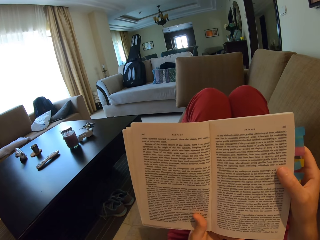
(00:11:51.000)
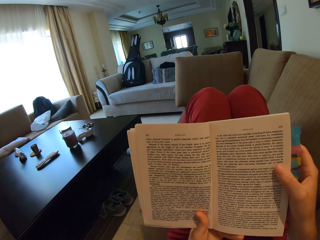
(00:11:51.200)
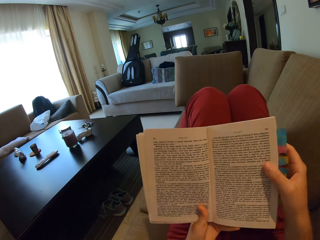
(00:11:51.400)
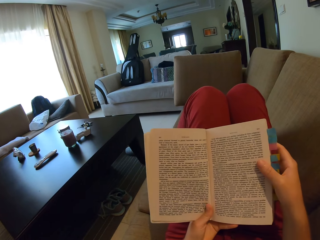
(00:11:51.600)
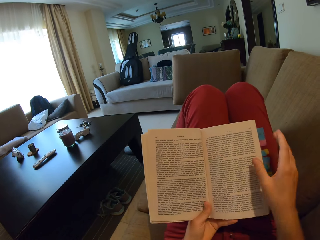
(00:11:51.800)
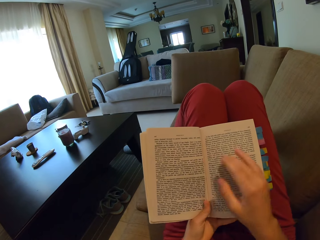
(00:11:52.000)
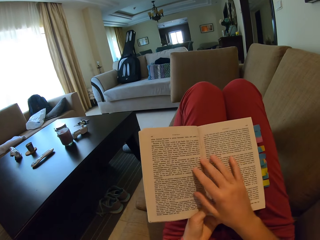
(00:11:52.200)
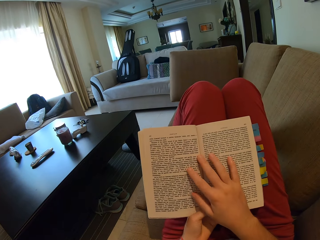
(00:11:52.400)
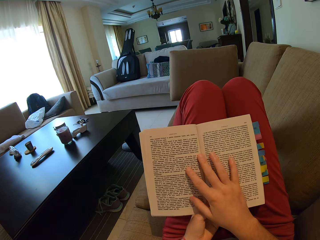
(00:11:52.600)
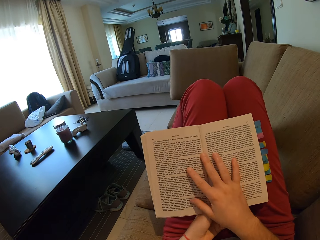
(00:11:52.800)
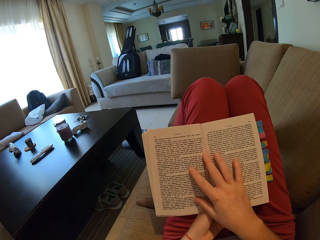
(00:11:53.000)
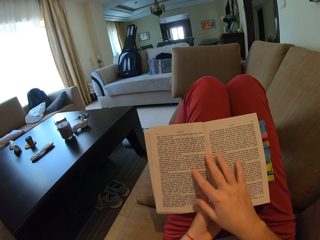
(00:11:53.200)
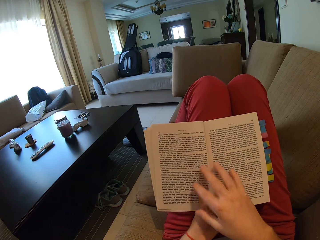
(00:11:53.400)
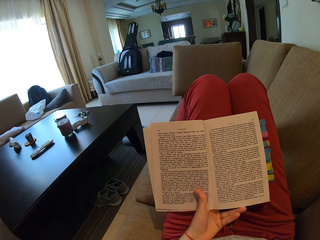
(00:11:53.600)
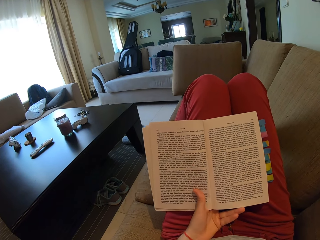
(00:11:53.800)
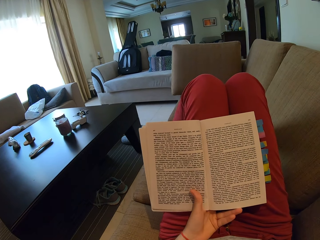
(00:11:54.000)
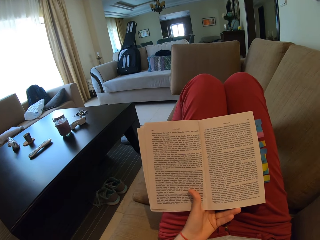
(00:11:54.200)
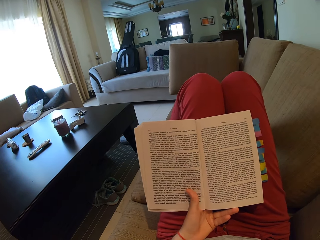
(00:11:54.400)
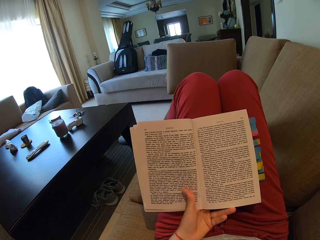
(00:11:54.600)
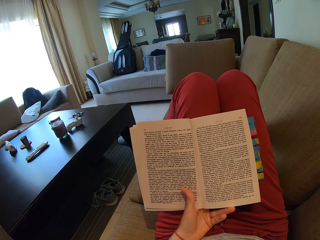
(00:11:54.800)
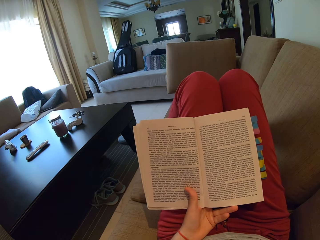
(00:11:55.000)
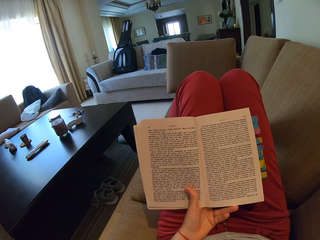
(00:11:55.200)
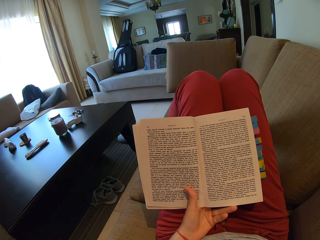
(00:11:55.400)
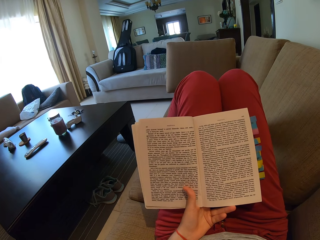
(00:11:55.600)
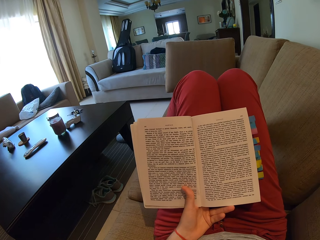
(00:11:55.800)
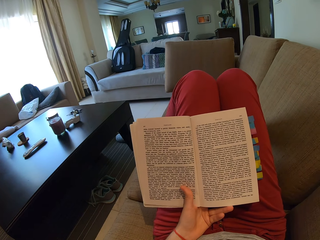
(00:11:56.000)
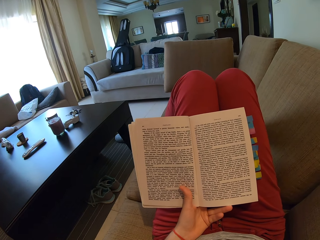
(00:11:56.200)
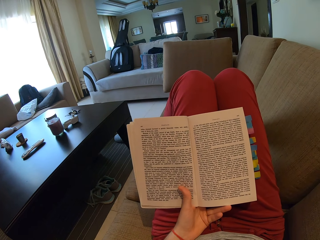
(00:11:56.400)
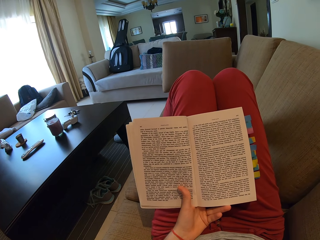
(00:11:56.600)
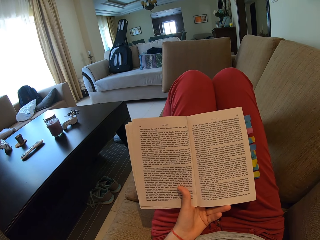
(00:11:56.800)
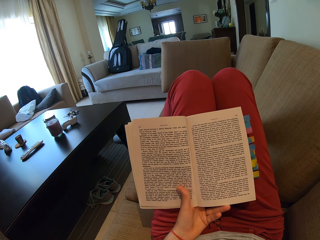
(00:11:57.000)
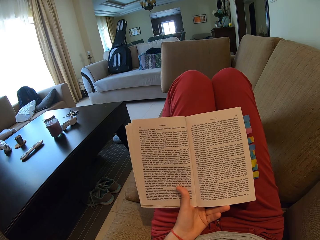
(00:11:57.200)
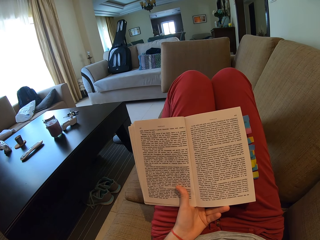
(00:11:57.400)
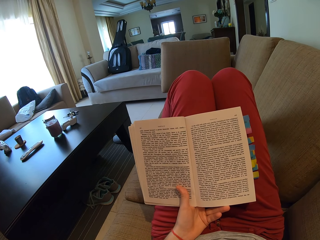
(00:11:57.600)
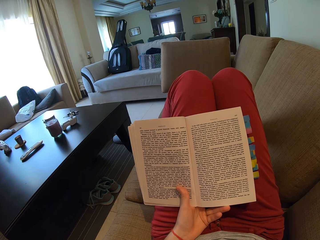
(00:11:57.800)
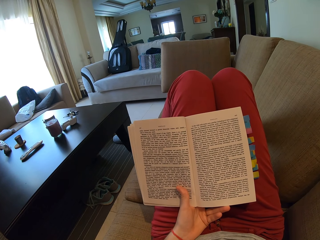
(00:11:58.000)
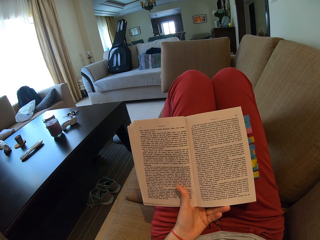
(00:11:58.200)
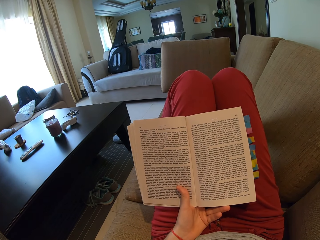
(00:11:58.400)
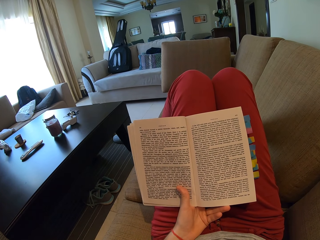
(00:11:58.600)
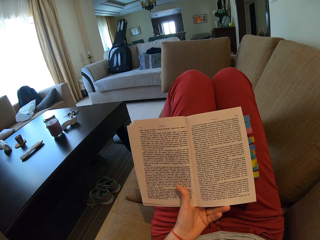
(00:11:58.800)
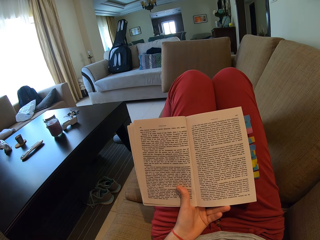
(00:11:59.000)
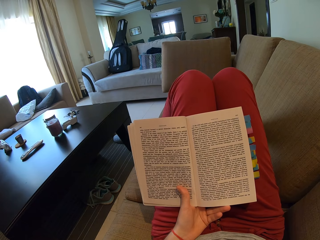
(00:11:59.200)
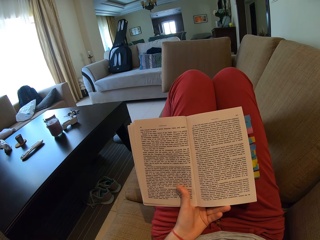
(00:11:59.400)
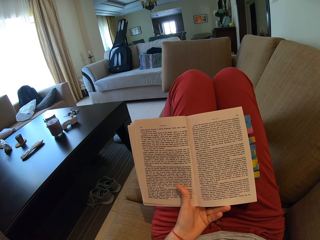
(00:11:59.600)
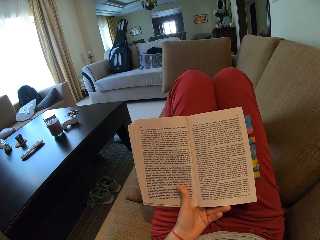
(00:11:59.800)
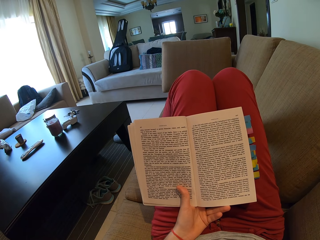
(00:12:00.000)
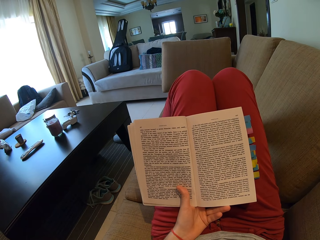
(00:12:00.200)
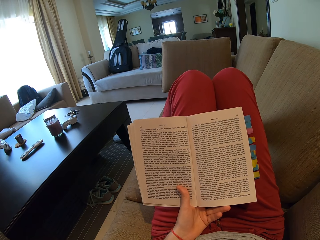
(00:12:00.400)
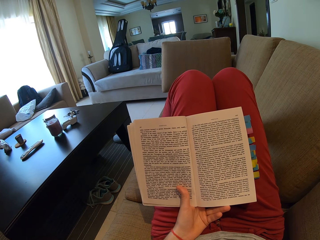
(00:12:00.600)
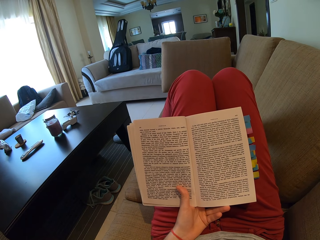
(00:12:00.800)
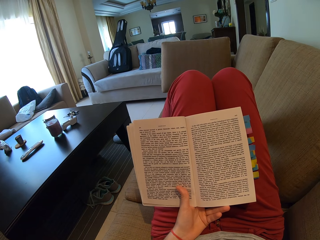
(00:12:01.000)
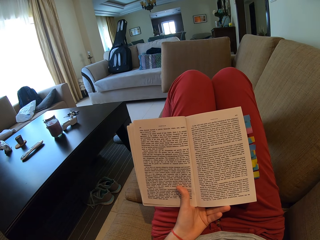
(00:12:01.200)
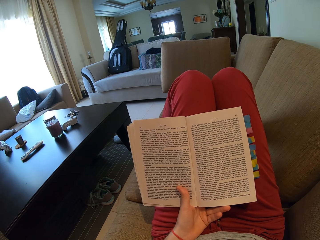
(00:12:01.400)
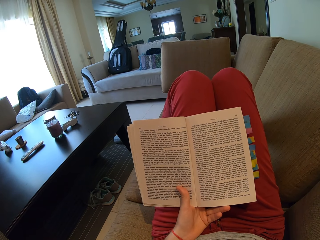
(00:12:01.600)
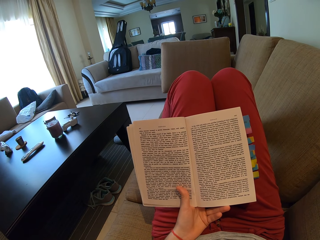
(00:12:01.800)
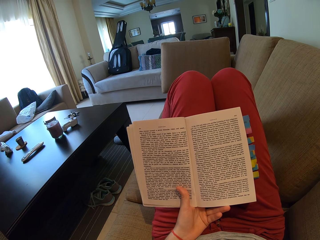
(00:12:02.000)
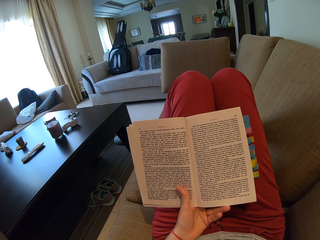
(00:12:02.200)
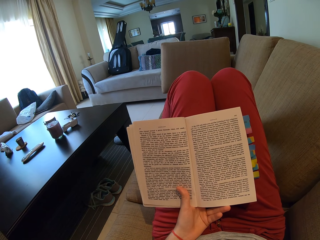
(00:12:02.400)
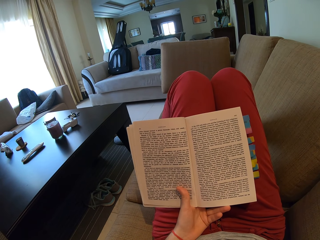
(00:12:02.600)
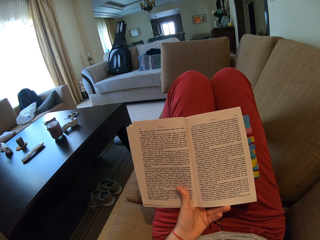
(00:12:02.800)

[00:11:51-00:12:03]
The camera wearer puts the book on her lap. She reads the book.

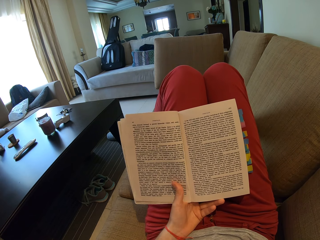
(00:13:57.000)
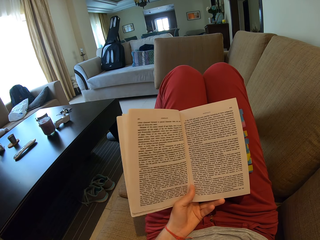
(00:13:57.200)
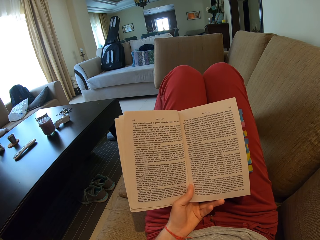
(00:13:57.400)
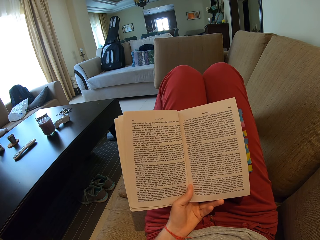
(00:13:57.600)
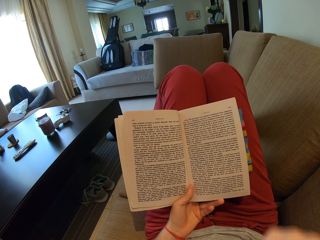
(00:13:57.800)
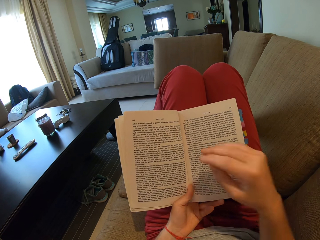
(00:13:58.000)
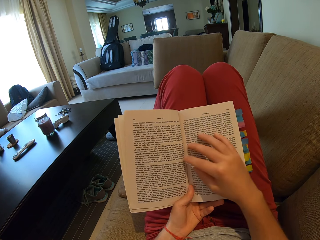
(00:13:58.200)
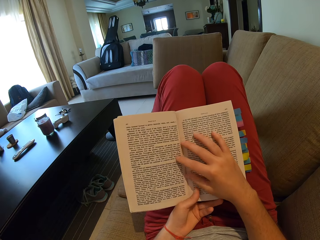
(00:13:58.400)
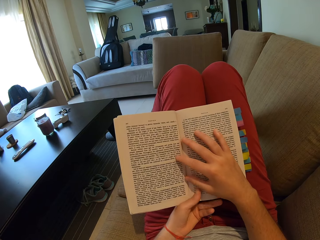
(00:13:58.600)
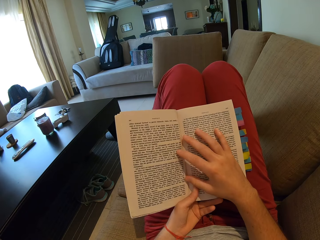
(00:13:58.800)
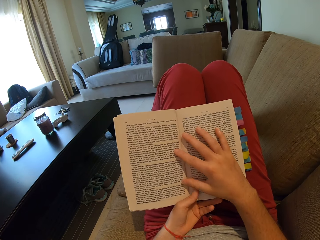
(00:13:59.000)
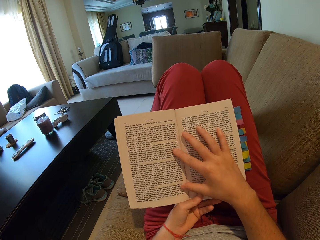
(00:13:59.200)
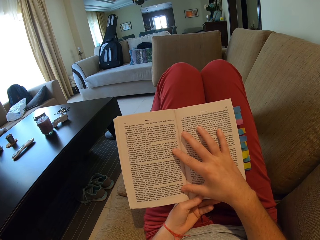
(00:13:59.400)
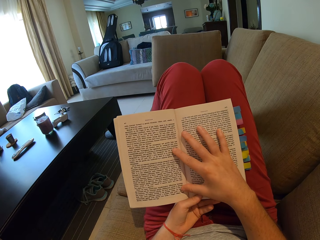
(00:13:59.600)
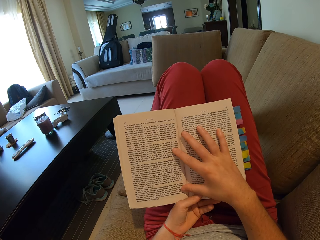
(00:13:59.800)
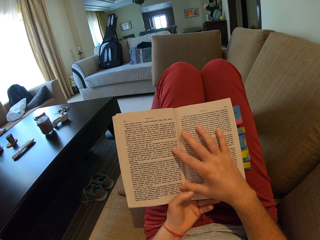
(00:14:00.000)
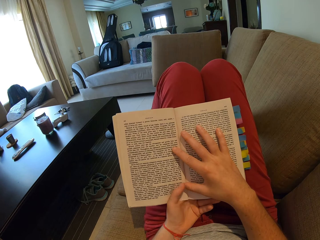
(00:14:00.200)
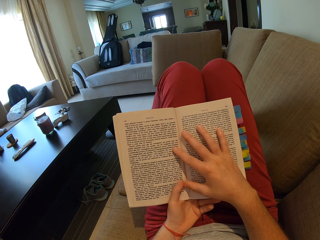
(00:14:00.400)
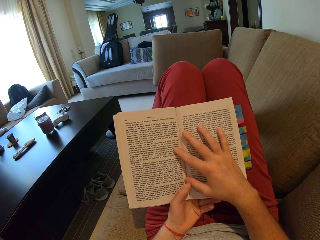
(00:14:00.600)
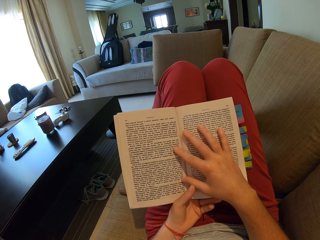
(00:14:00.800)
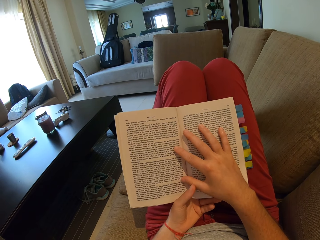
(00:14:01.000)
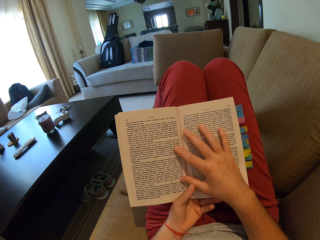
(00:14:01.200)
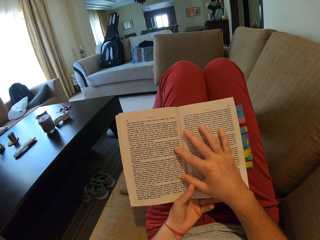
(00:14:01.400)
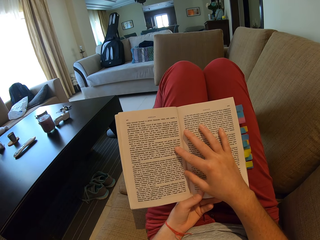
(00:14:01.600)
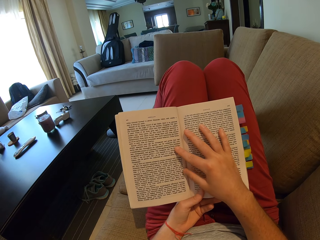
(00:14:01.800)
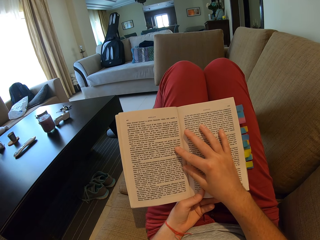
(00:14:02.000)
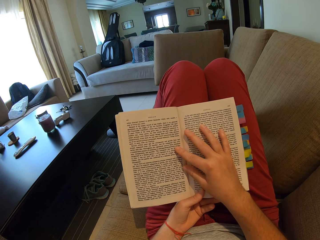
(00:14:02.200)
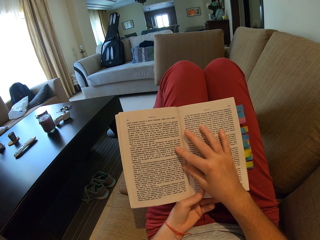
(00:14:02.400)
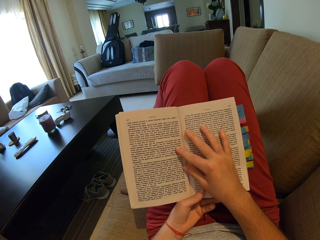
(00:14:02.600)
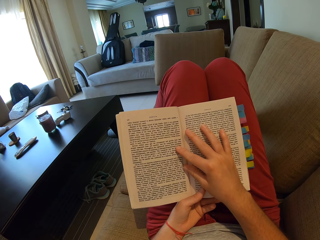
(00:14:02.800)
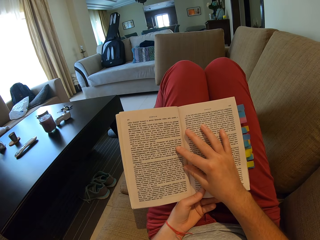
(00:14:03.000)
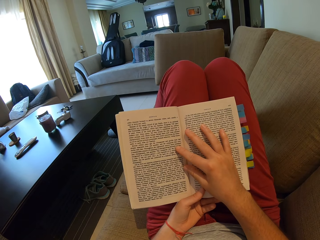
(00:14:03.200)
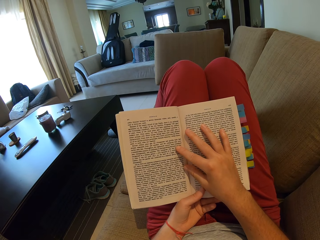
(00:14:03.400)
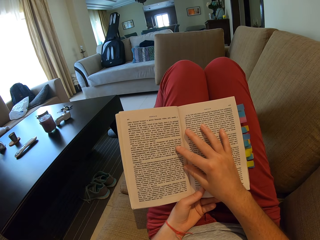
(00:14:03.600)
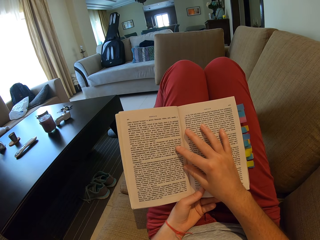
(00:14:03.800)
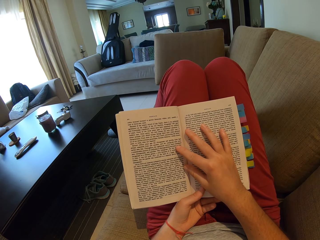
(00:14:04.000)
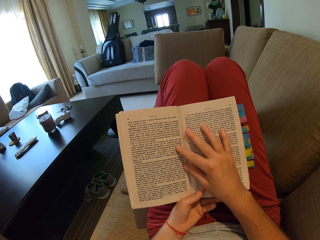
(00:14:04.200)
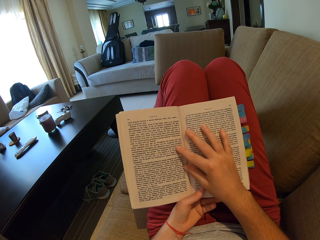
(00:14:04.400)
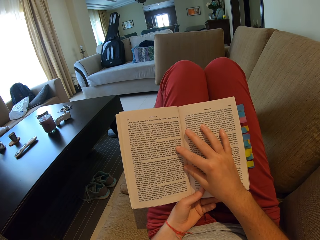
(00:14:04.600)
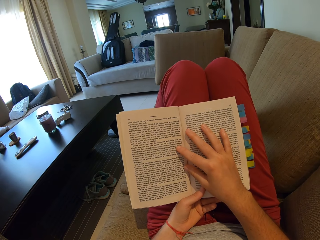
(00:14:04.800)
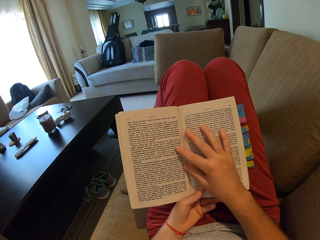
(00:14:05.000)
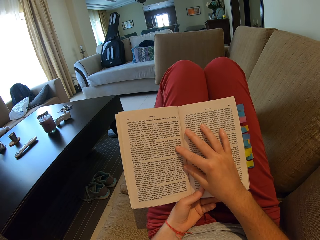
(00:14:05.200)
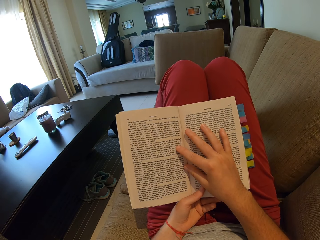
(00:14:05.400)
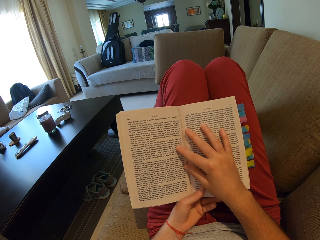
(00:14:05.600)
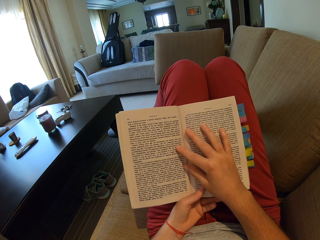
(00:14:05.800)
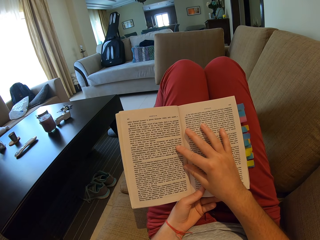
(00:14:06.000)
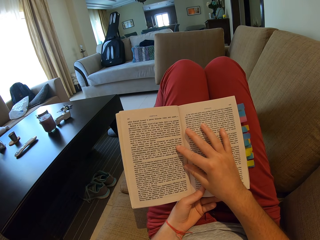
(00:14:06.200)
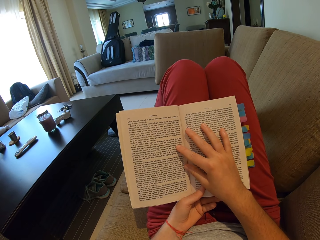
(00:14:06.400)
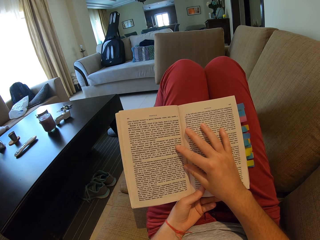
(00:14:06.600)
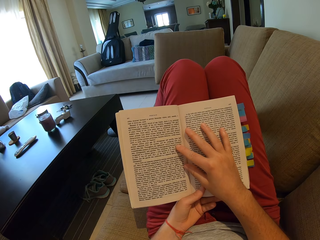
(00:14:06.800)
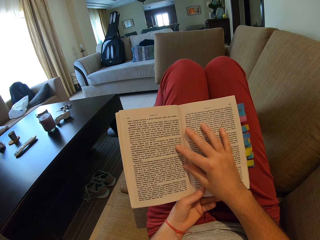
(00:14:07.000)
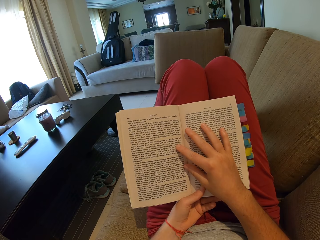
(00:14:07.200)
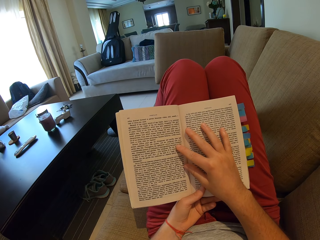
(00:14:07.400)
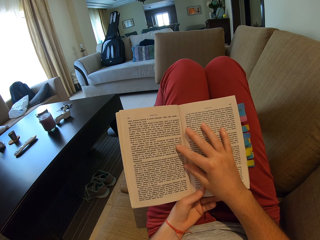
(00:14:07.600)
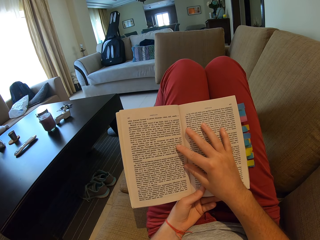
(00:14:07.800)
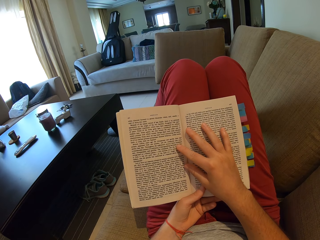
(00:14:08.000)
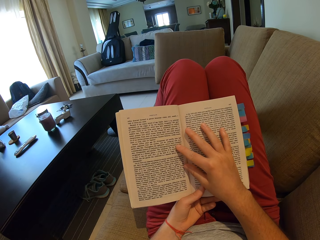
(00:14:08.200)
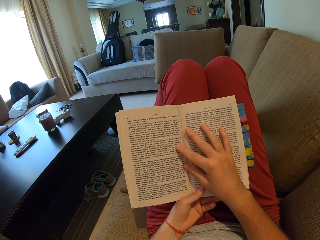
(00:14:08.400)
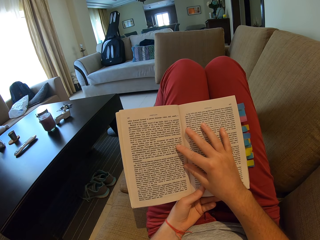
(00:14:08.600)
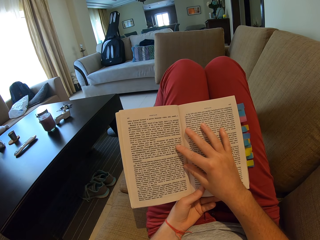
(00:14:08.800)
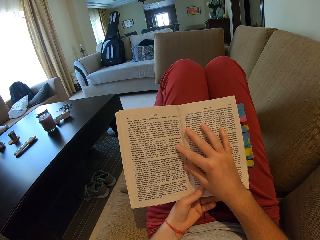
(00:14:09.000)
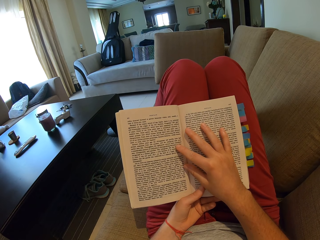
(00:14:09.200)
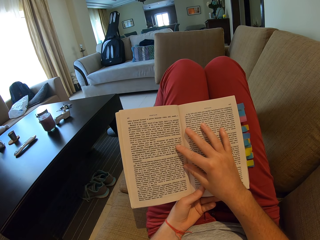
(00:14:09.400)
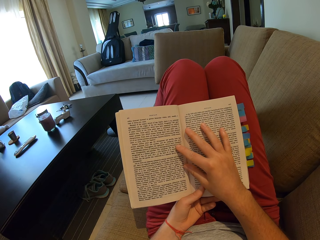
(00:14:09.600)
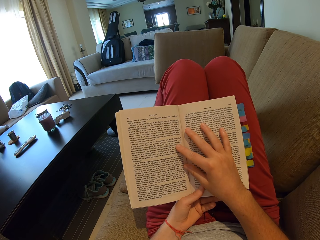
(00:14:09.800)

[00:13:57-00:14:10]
The camera wearer puts her right hand on the book. She reads the book.
